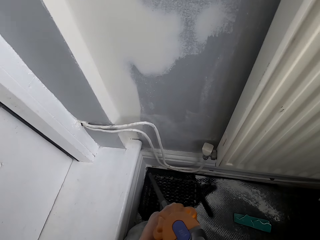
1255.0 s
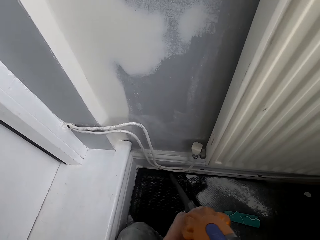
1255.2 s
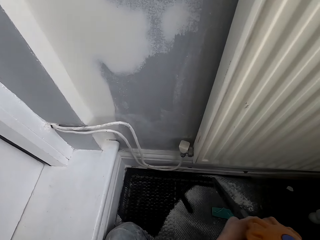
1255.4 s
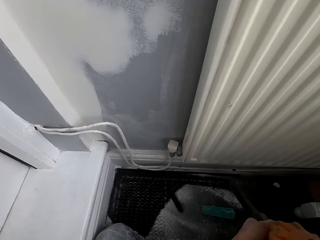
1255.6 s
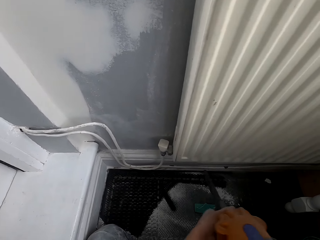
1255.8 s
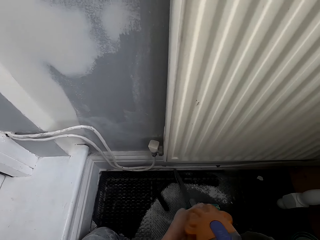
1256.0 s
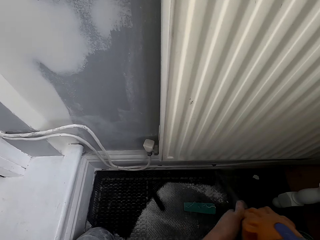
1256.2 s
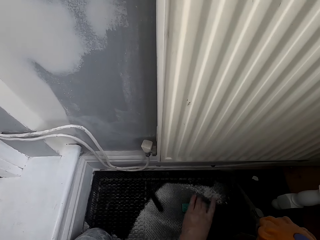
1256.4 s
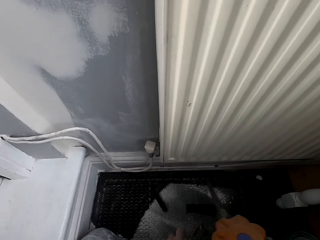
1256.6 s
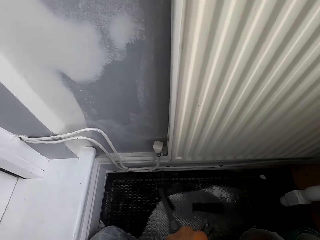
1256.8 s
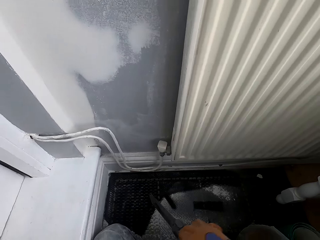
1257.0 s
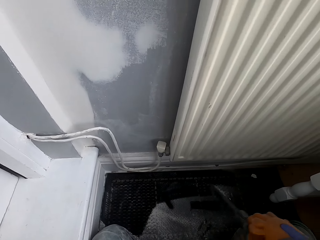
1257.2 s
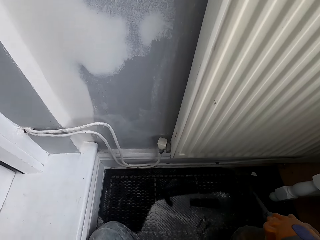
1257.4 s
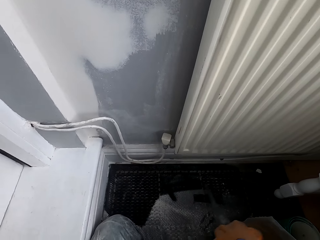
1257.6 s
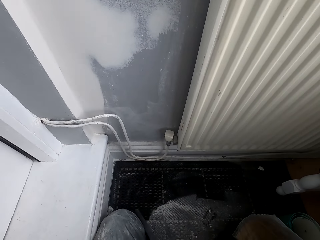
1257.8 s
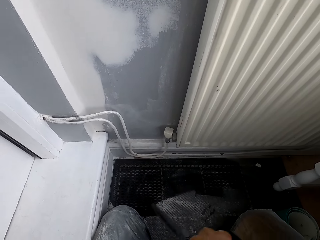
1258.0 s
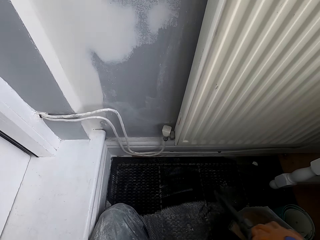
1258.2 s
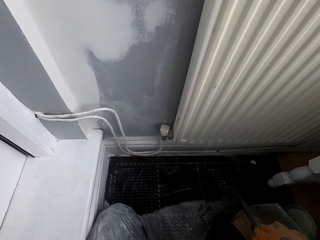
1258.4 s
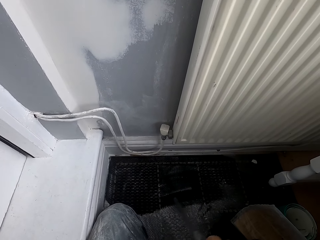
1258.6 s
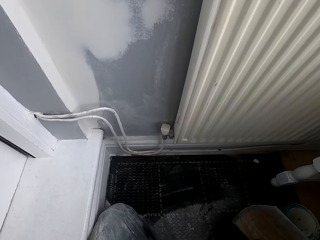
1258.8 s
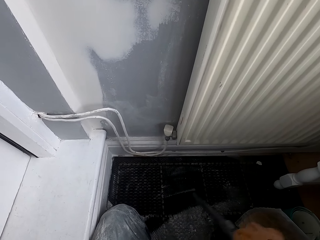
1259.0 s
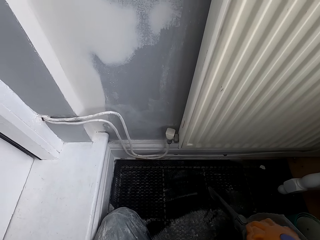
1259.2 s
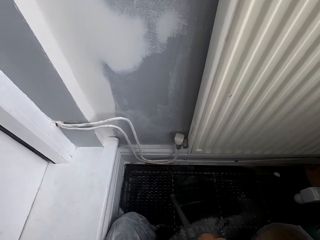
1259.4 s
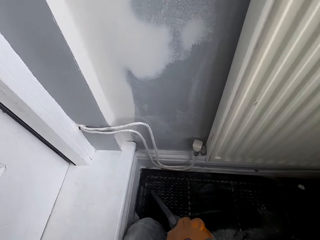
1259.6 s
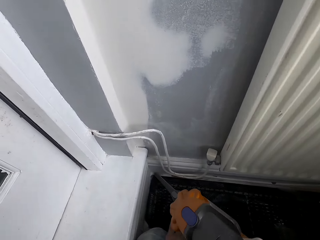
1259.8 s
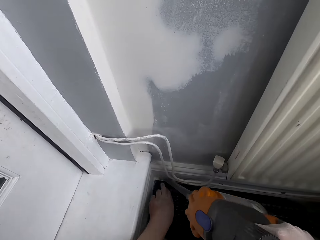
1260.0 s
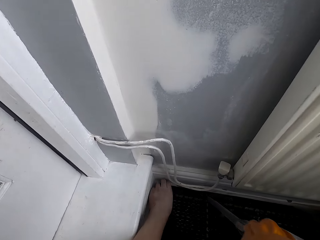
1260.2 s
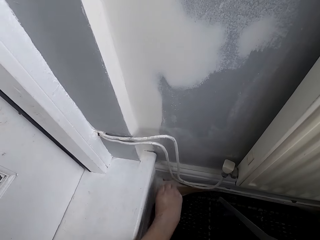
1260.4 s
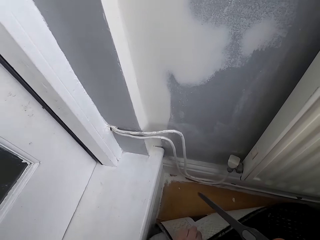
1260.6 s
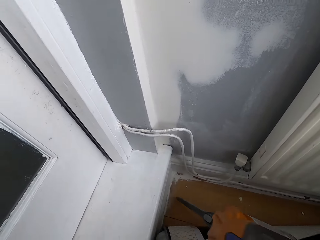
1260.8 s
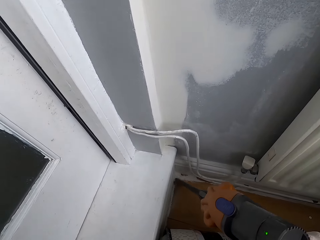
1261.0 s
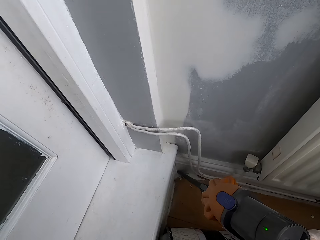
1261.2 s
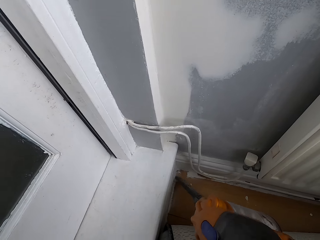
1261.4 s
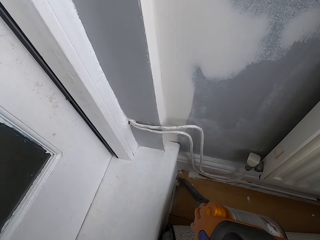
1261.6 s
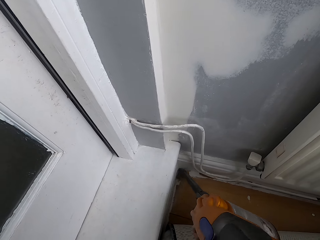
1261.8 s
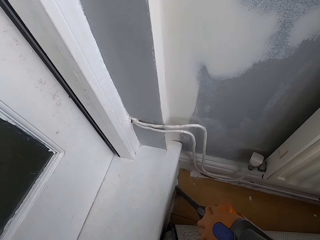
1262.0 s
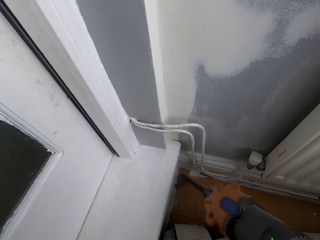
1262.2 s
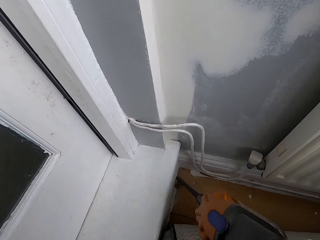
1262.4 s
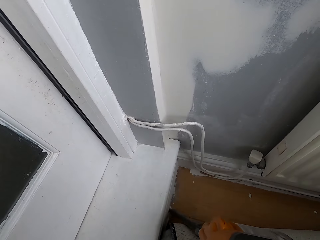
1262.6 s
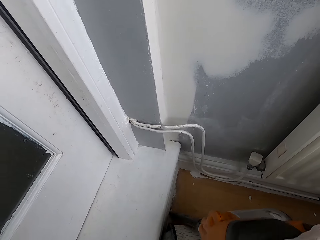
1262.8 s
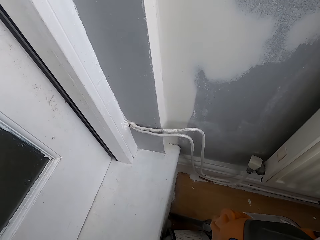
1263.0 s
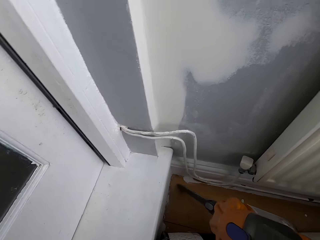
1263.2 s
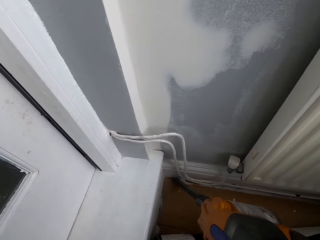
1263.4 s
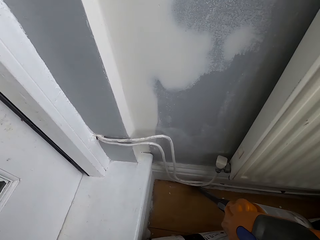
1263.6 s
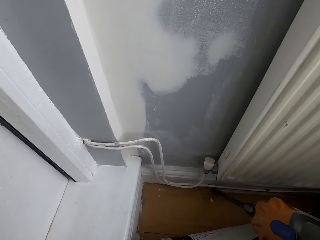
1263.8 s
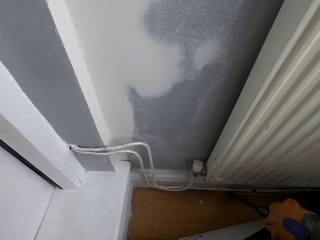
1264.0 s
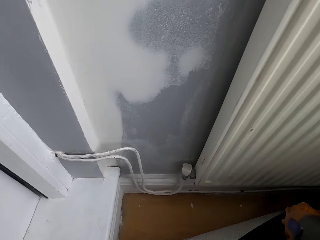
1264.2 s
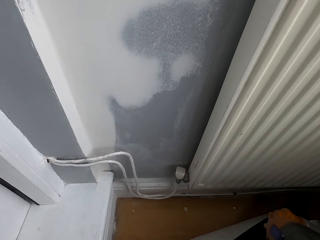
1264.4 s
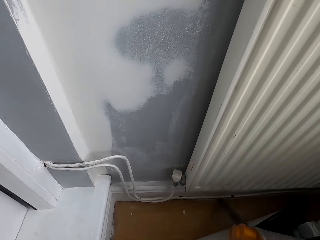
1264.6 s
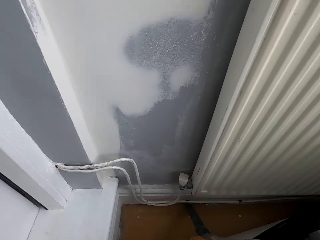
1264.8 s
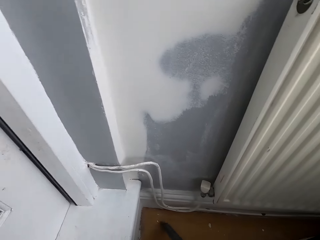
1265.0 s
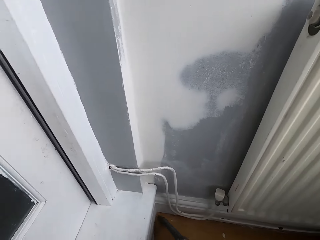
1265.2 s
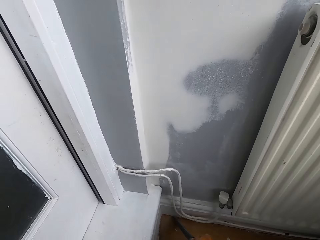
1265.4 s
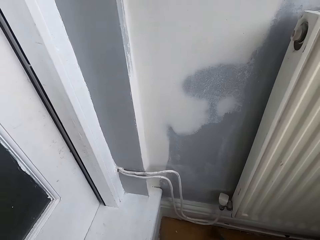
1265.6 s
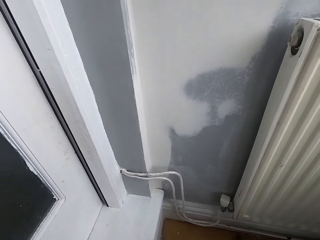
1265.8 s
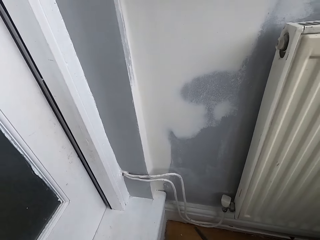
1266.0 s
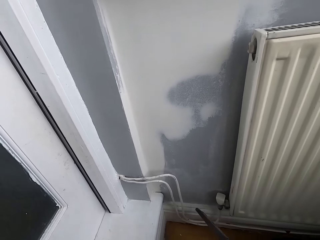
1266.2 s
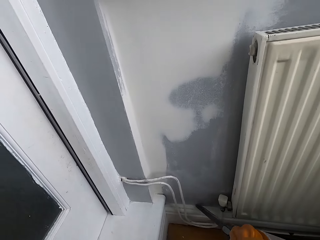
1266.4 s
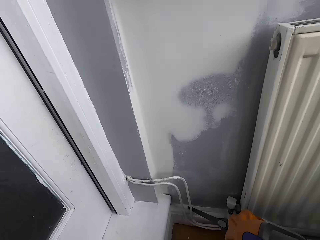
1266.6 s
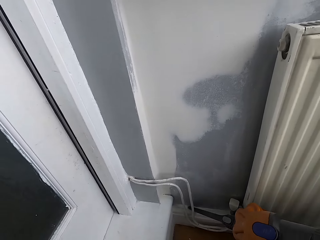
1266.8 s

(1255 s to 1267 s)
The camera wearer paints the floor with a machine. They pull the carpet and blow away dust with an air blower machine.

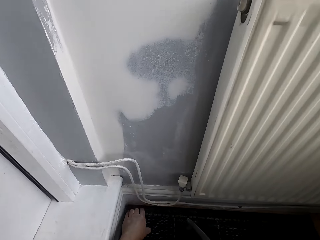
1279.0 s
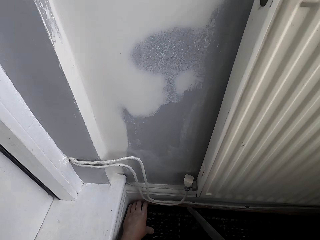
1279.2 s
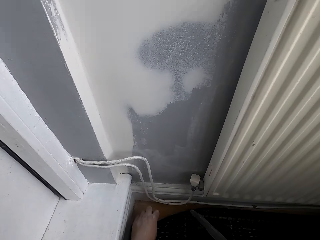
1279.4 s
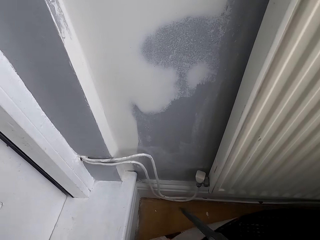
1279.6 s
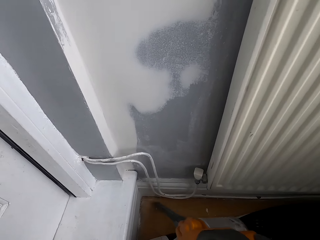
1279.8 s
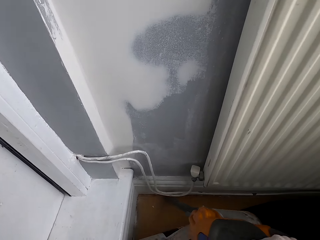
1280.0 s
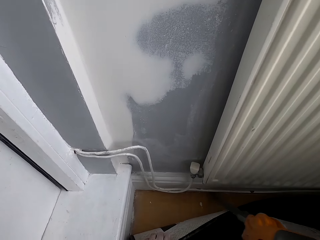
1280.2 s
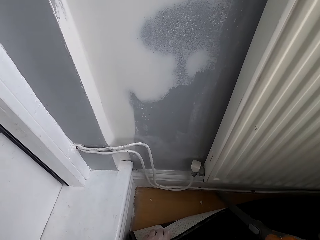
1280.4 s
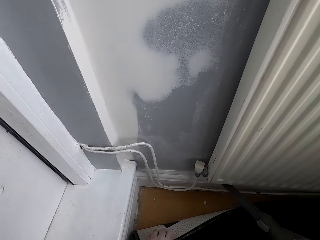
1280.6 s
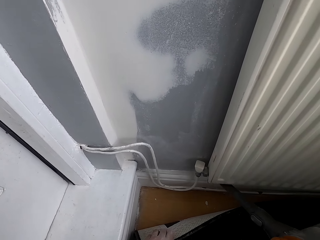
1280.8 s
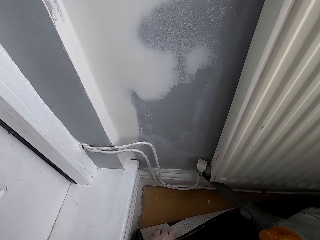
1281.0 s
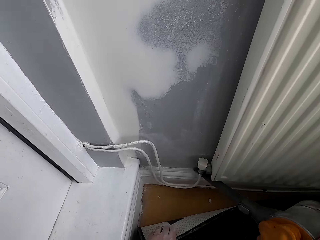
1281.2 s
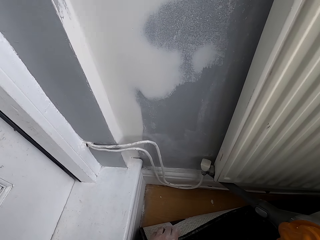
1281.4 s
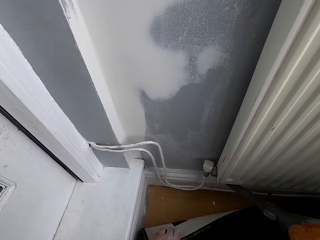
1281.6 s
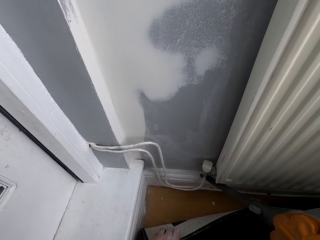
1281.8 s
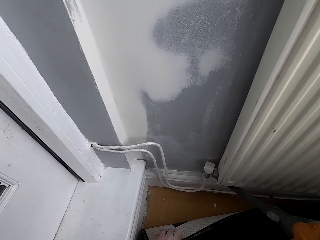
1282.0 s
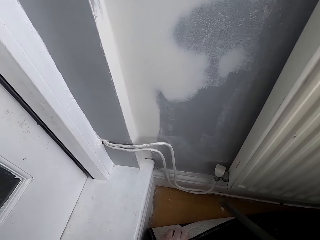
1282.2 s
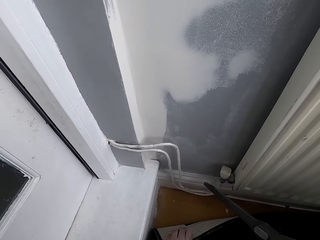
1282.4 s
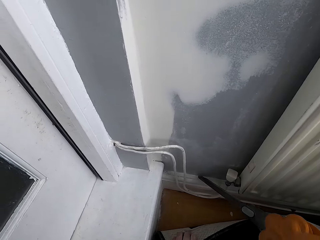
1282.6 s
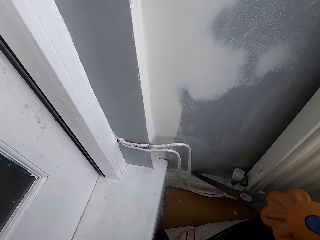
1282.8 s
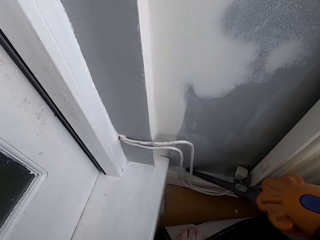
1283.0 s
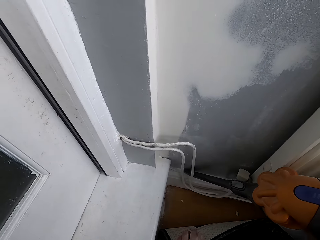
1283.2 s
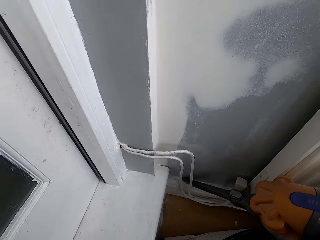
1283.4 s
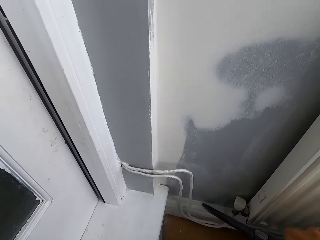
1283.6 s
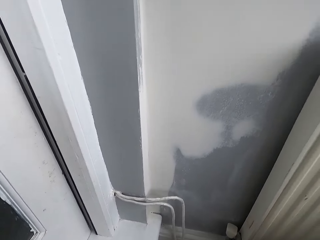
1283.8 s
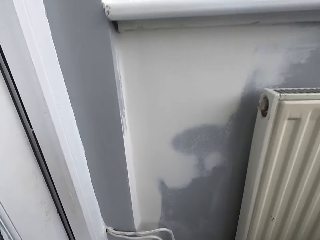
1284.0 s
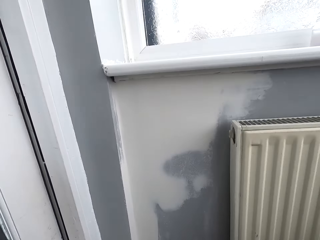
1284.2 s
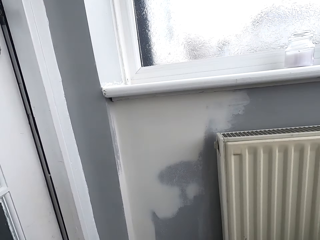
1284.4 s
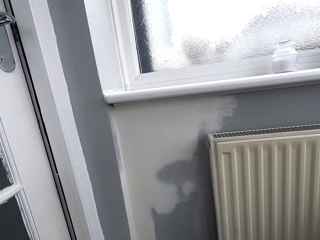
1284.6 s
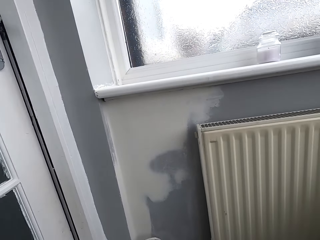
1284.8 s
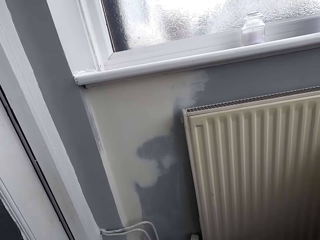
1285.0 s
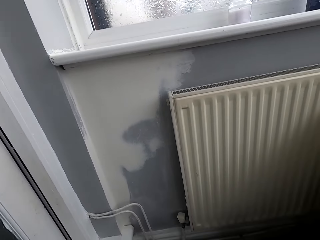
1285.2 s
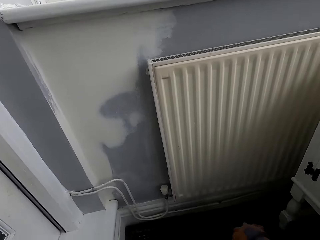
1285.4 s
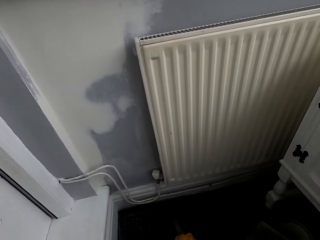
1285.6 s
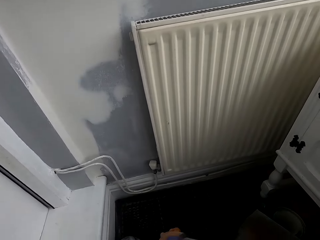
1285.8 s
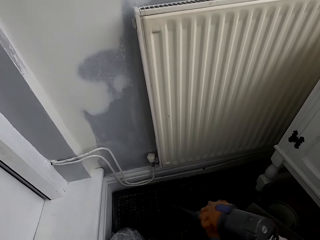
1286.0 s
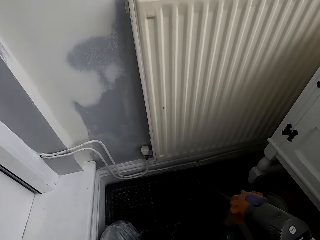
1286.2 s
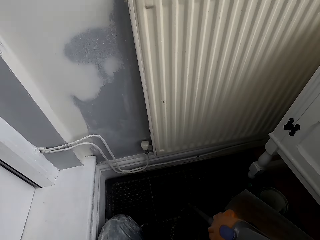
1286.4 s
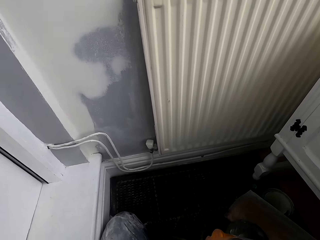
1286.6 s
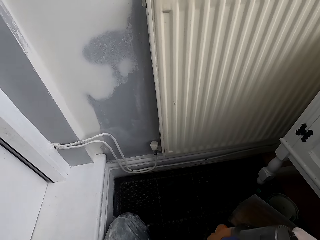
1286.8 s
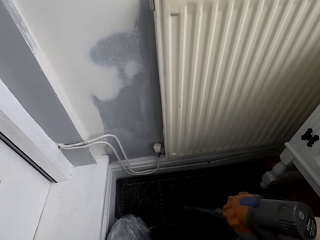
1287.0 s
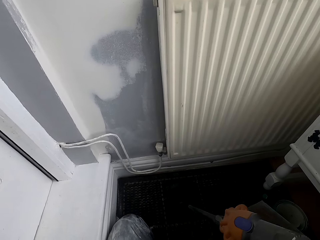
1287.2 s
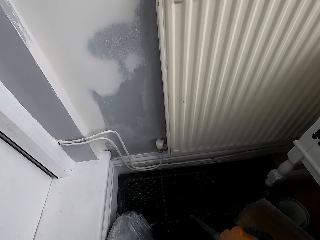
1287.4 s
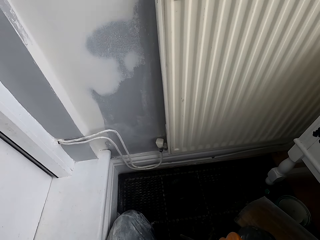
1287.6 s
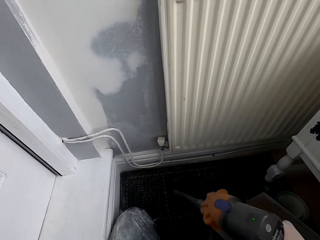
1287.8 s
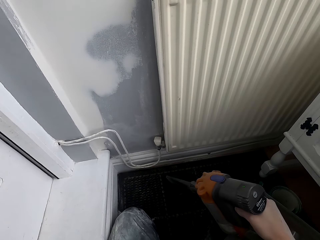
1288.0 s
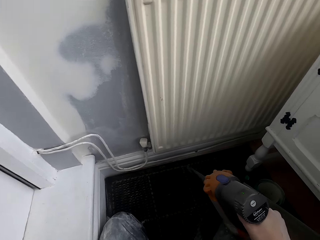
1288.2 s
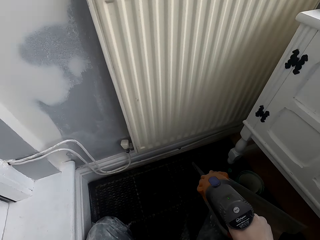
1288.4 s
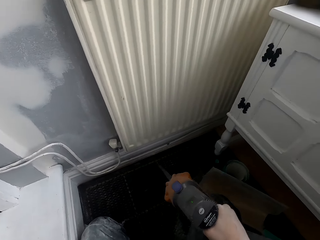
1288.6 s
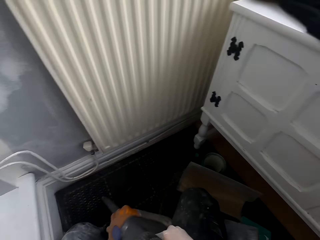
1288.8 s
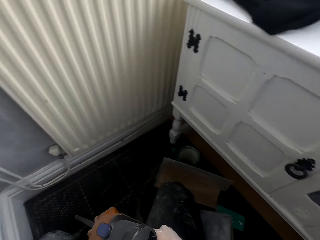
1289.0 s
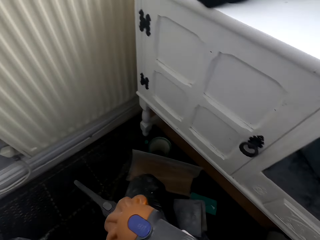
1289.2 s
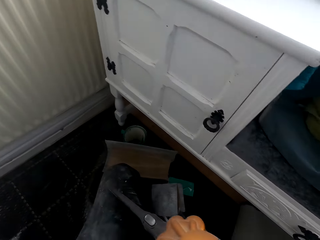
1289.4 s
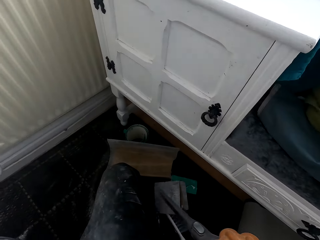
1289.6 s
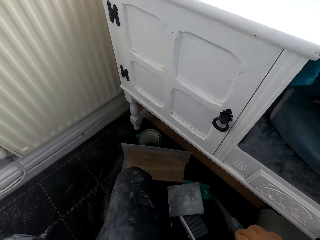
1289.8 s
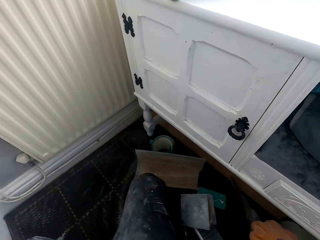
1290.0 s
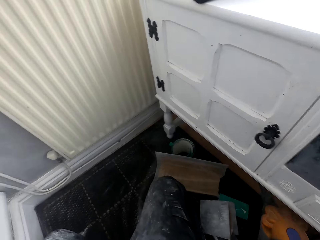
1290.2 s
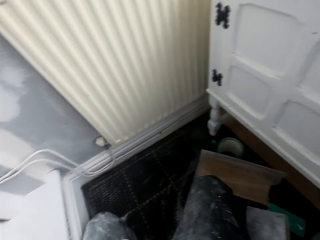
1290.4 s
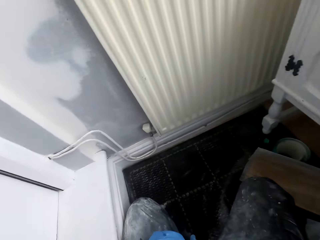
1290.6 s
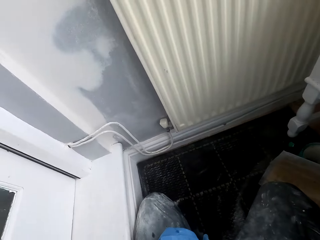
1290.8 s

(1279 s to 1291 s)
The camera wearer pulls the carpet and blows away dust with an air blower machine.
